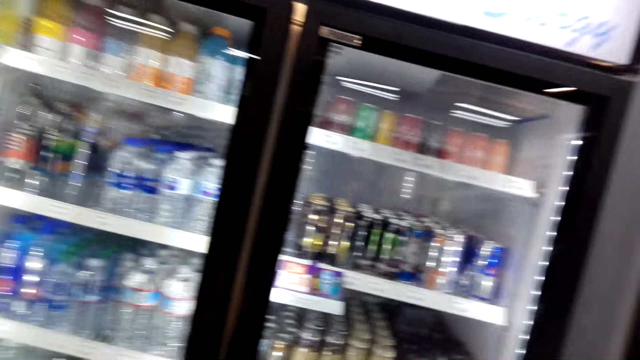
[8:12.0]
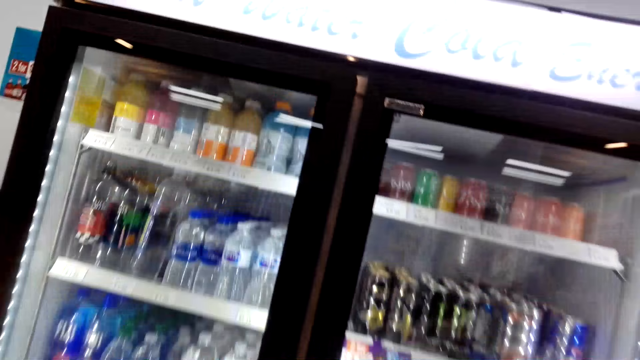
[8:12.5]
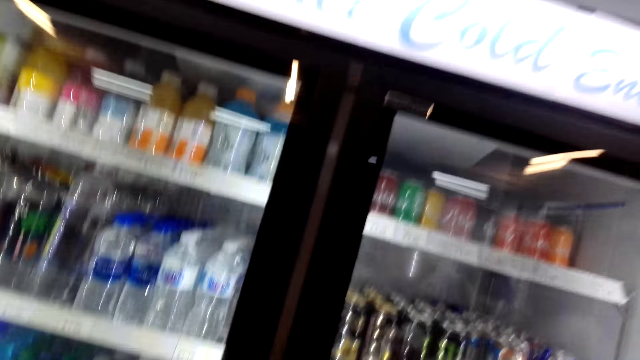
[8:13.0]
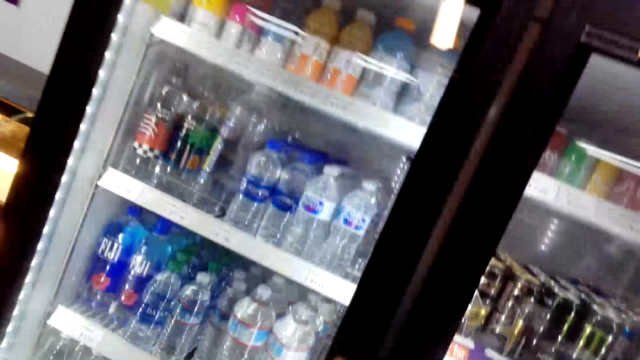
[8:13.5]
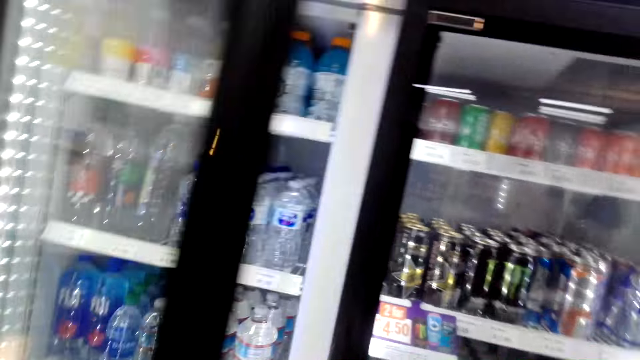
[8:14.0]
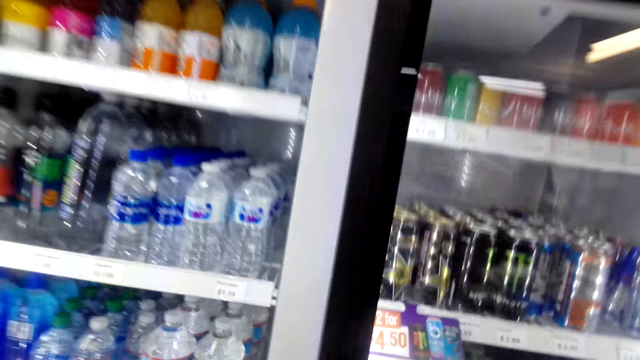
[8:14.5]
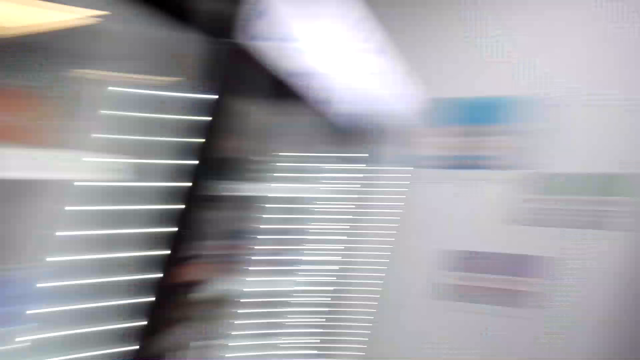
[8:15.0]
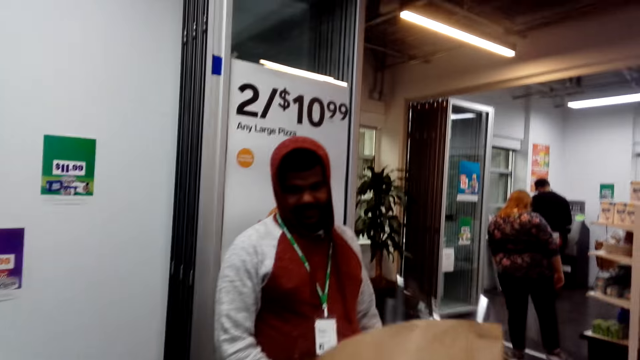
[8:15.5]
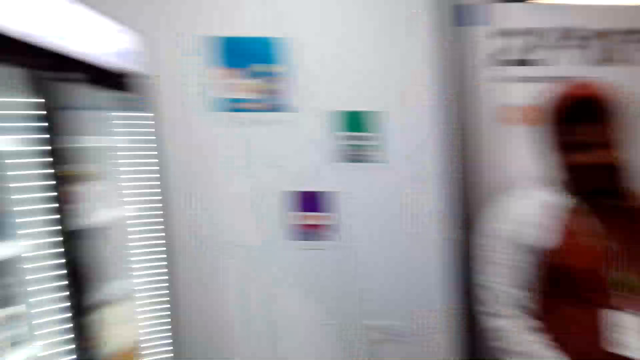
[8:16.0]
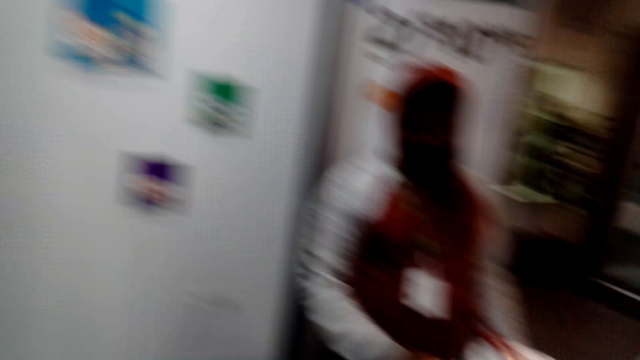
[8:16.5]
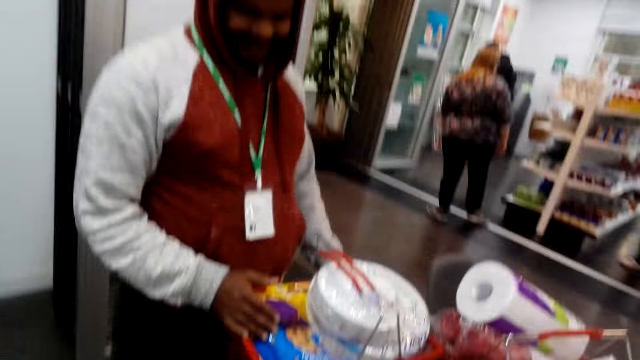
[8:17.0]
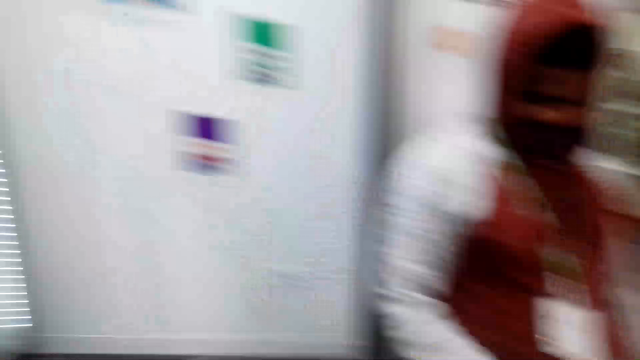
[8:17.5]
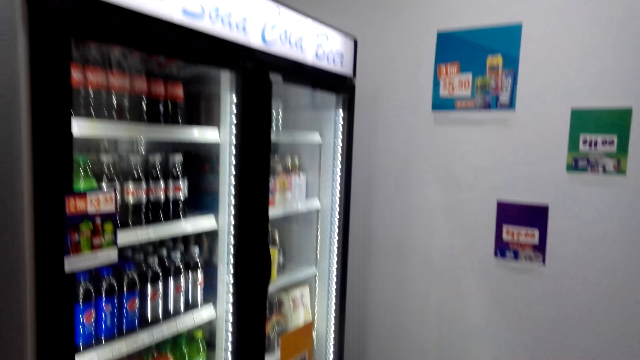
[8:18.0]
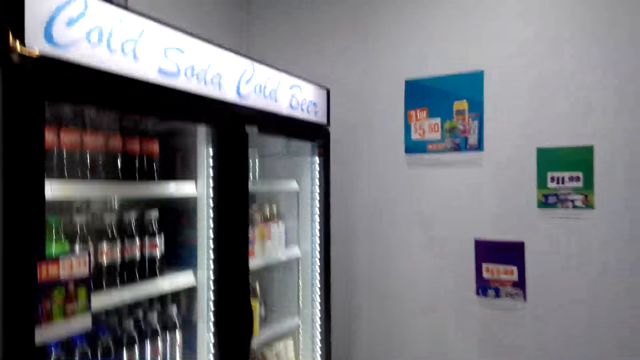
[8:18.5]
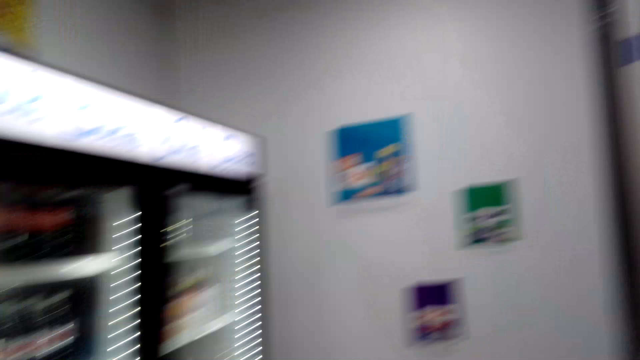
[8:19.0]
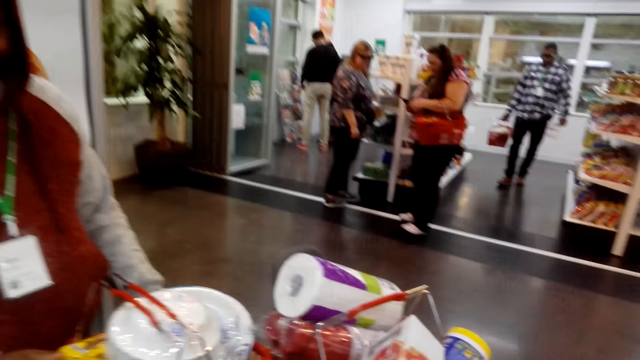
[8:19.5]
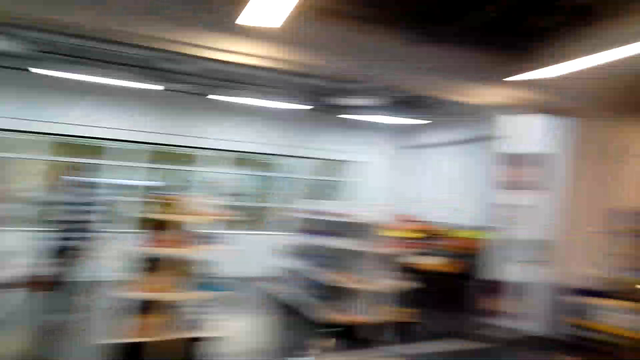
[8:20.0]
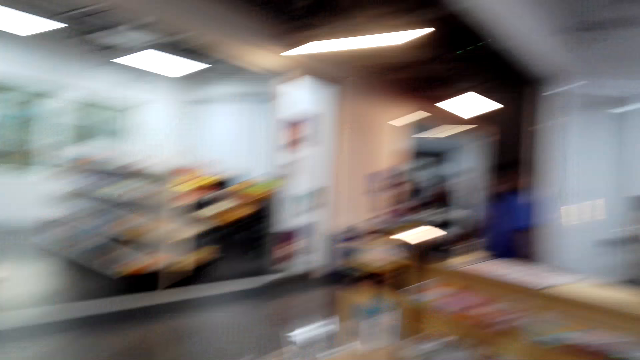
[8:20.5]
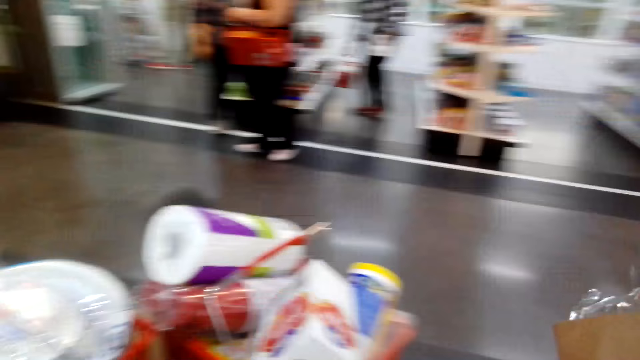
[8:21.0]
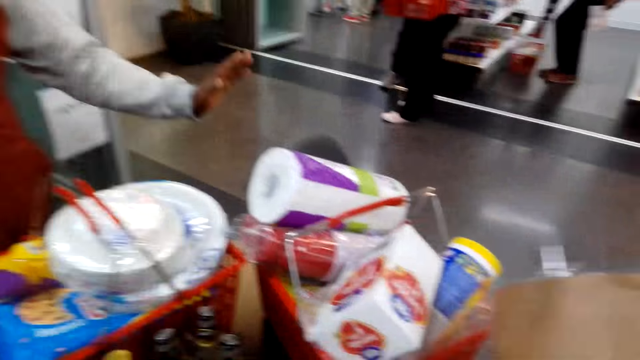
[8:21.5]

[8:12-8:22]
The camera wearer opens the fridge and turns around. A man stands in the supermarket. The camera wearer converses with the man and looks around the supermarket.

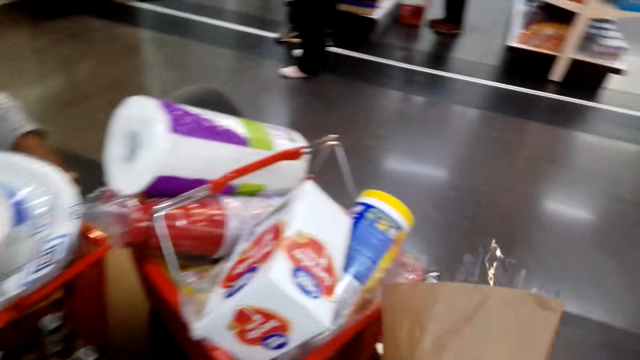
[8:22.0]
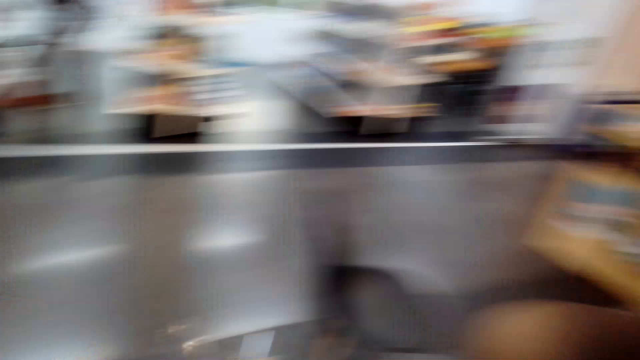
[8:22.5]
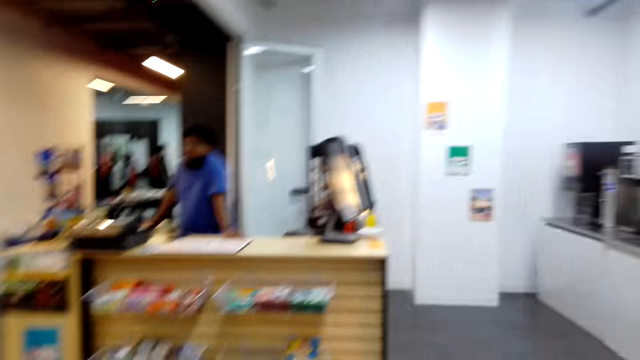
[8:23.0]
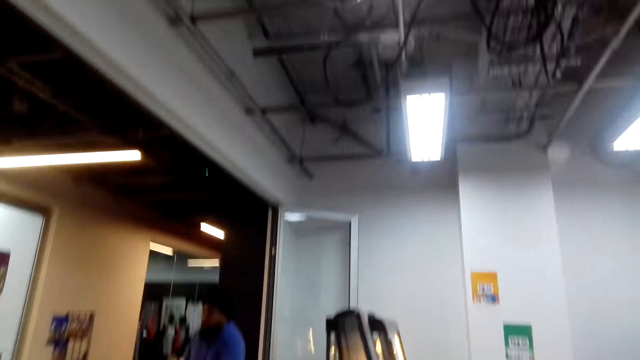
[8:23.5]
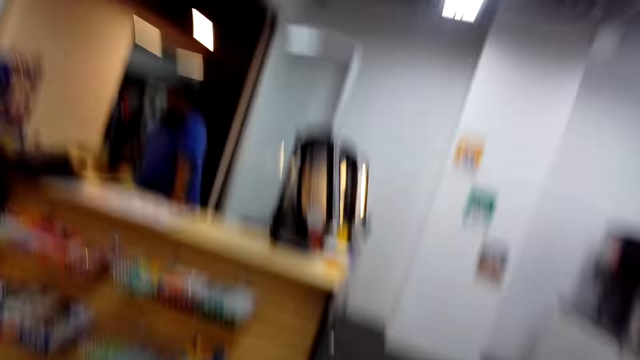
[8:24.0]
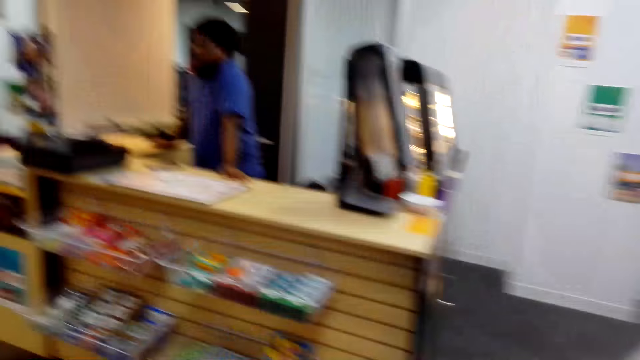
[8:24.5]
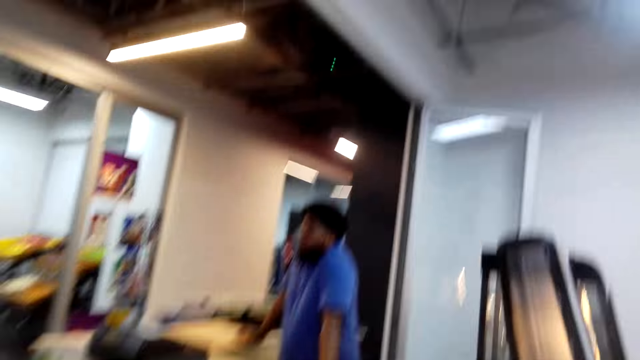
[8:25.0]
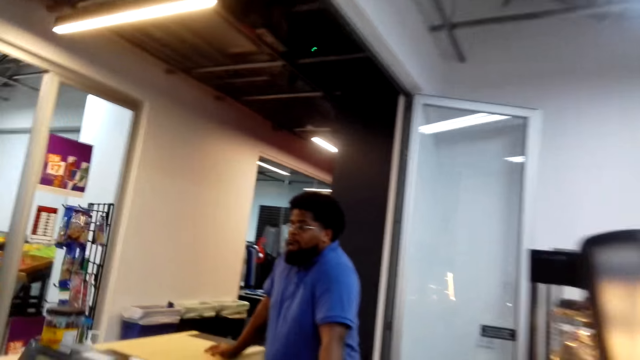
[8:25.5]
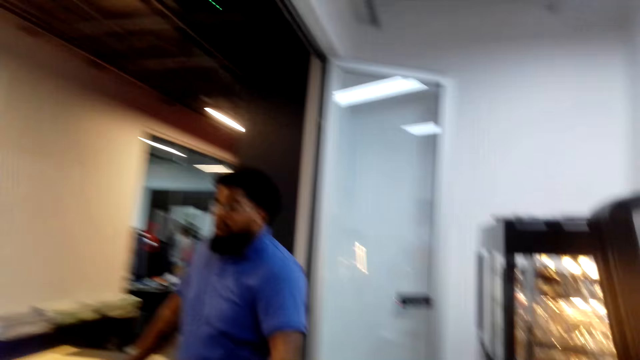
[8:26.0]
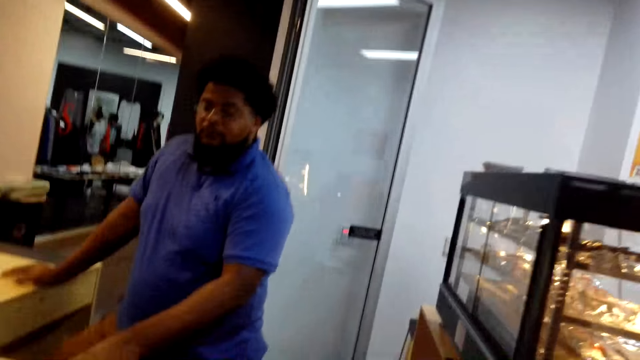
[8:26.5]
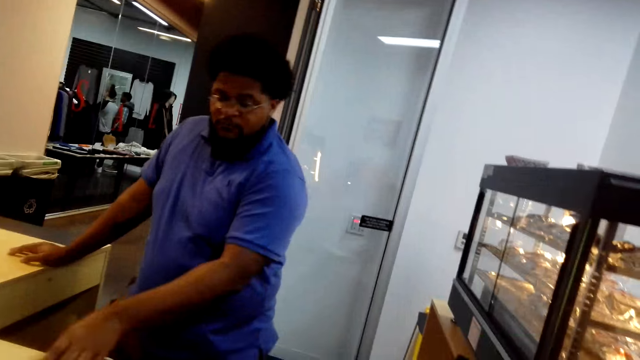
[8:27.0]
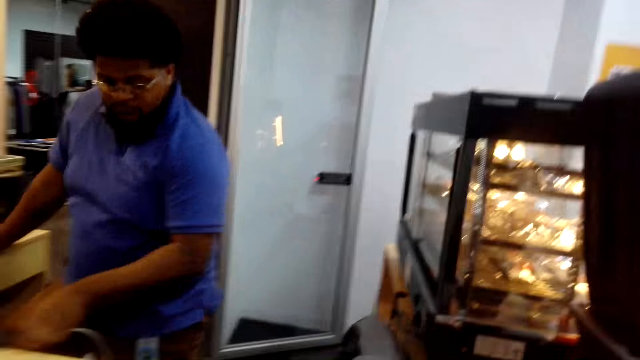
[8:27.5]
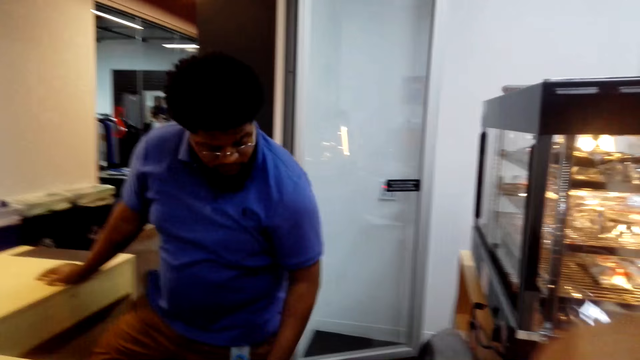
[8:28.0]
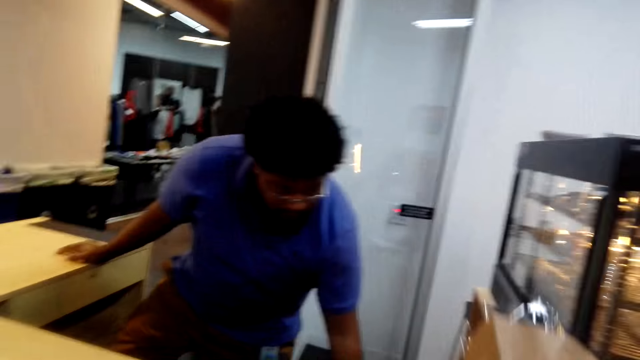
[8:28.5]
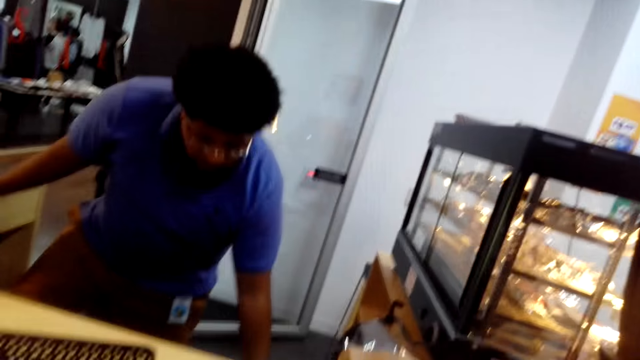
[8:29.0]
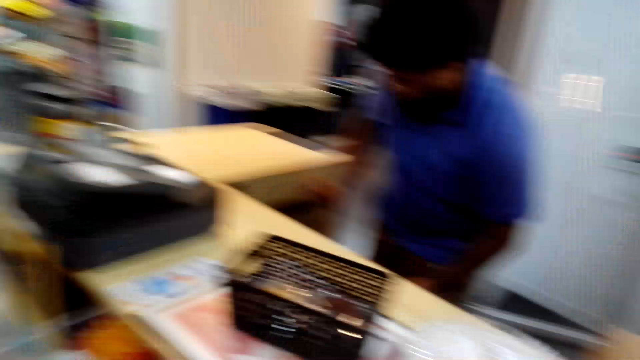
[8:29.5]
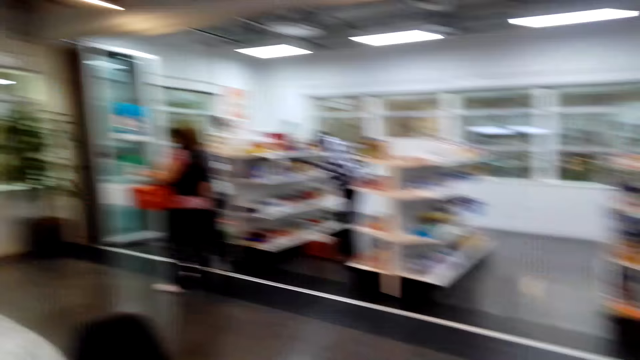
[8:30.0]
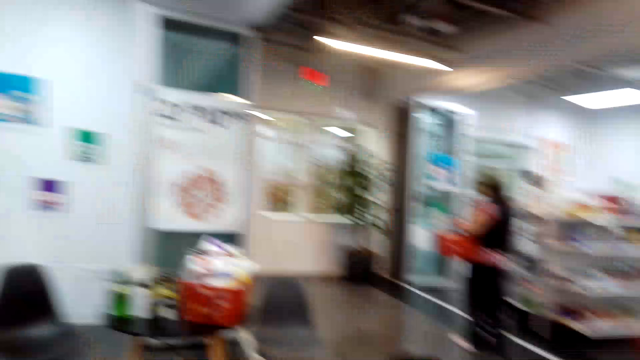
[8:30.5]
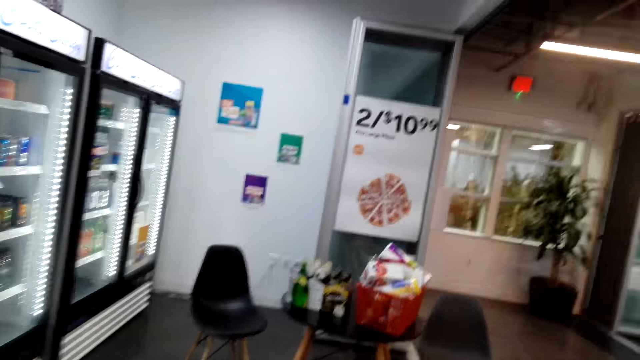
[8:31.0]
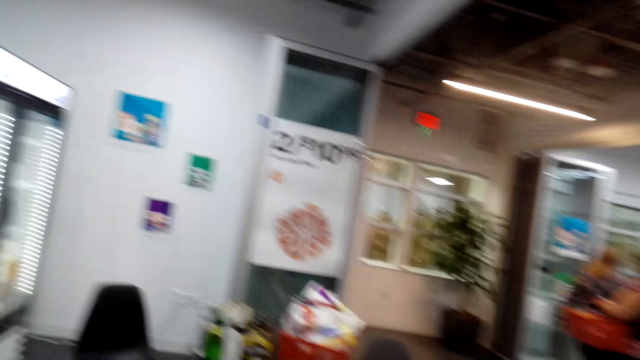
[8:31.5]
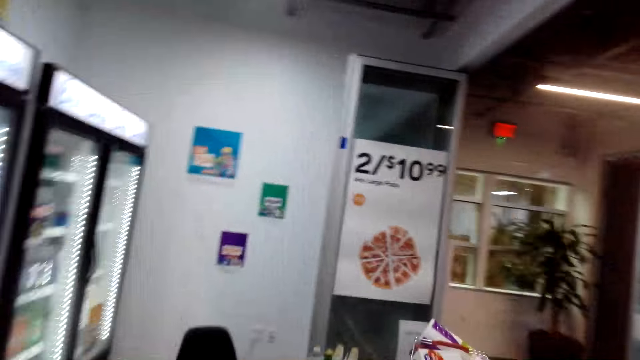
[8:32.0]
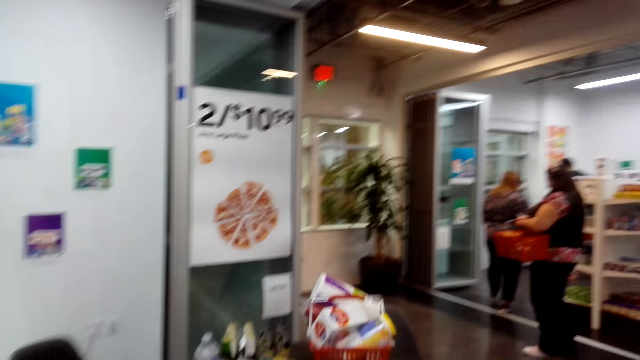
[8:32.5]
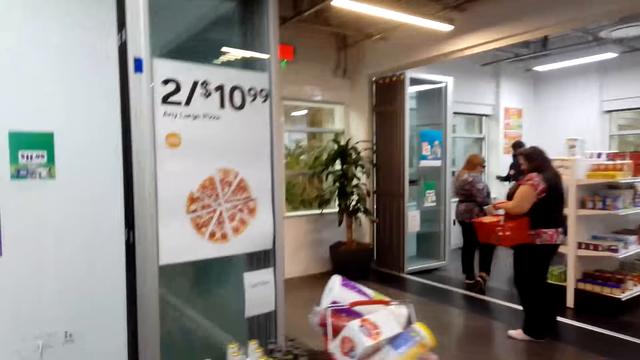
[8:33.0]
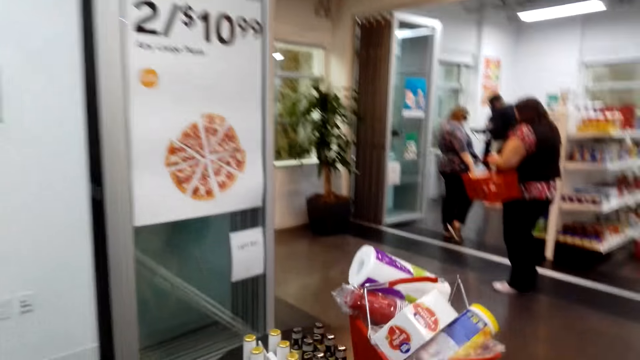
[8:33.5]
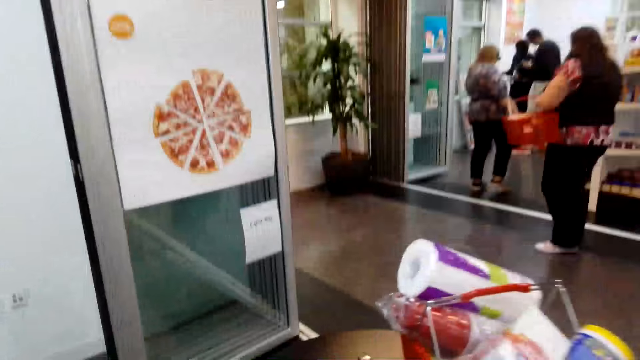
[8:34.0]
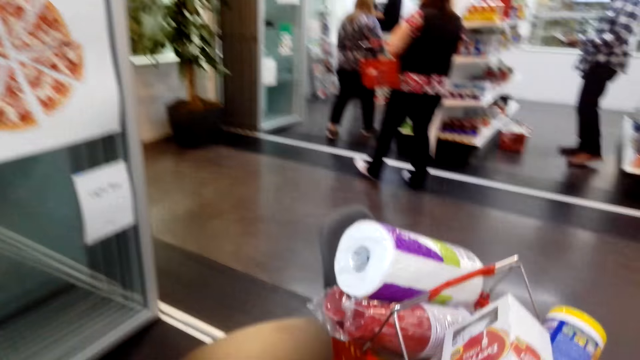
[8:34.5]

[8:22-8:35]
A man moves a hand. The camera wearer walks around the supermarket. Another man stands in the counter. The camera wearer converses with the other man. The other man bends down. The other man stands on the other side of the counter. The camera wearer places the flowers on the counter table. The other man touches something. The camera wearer looks around the supermarket and walks around the supermarket.
